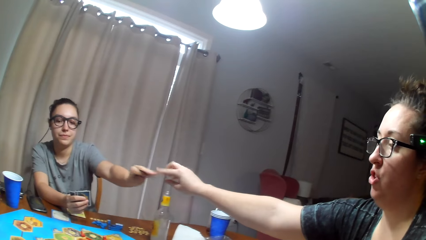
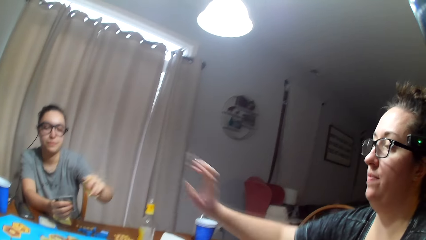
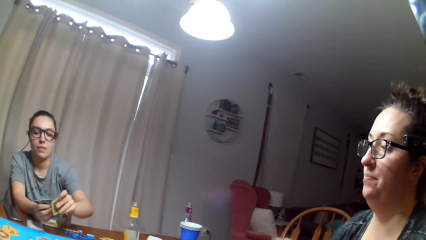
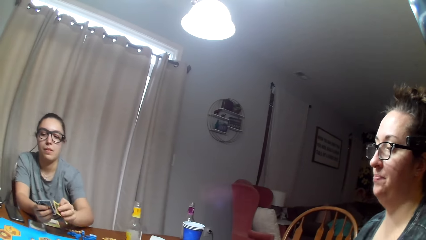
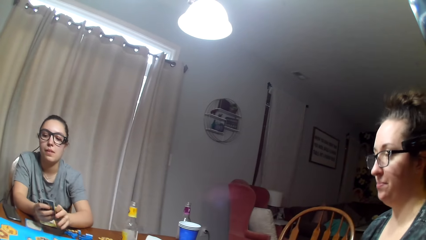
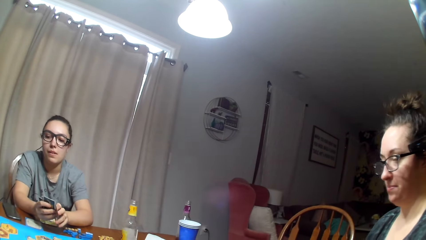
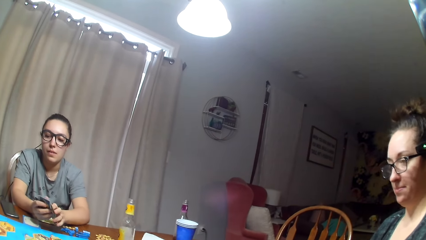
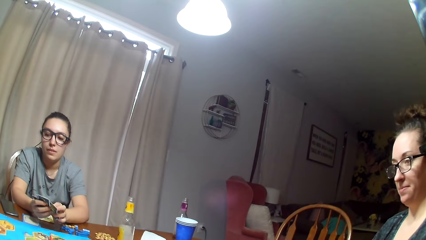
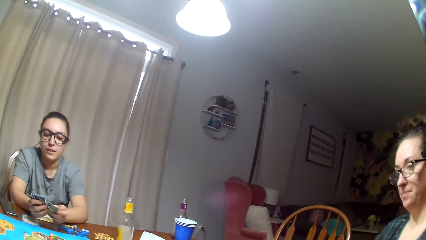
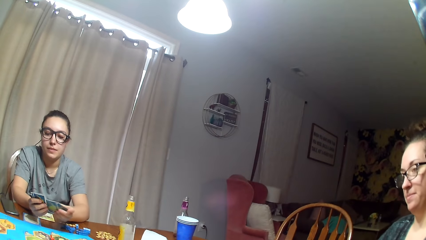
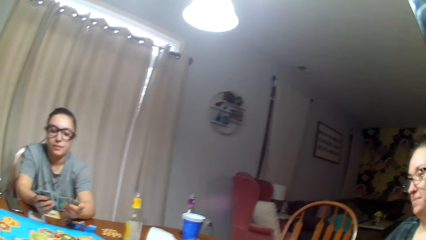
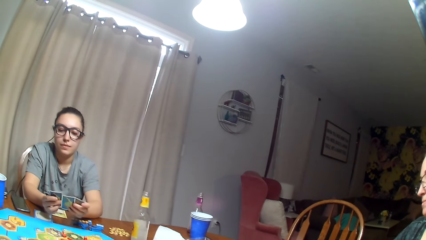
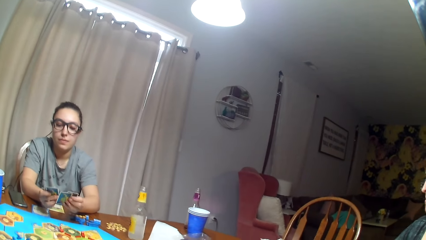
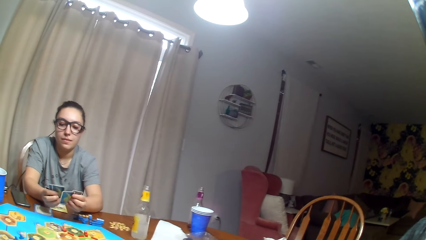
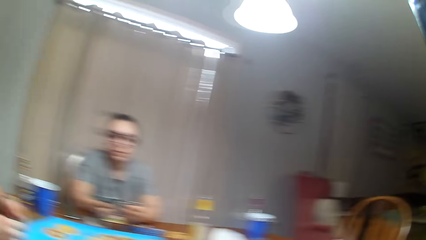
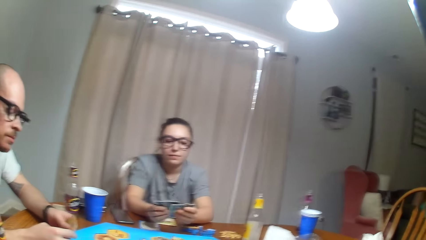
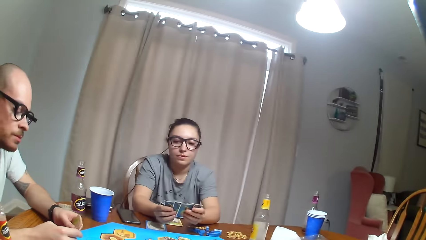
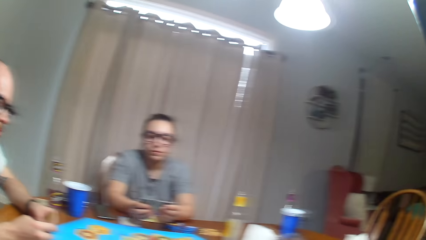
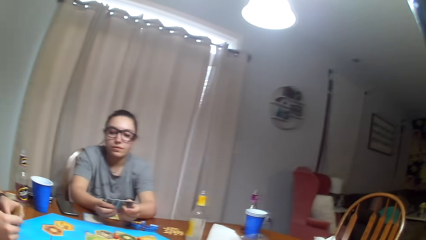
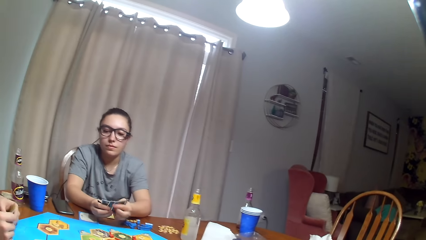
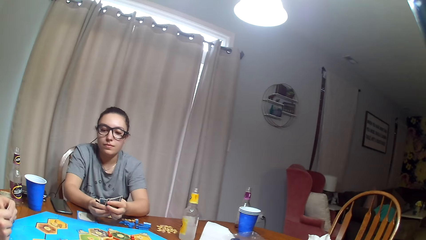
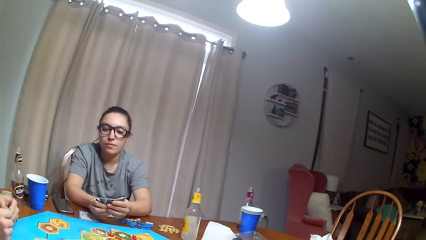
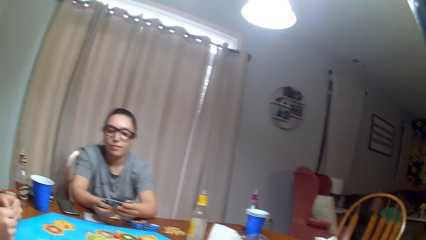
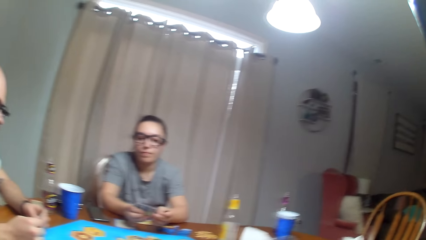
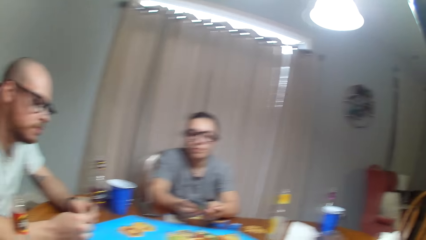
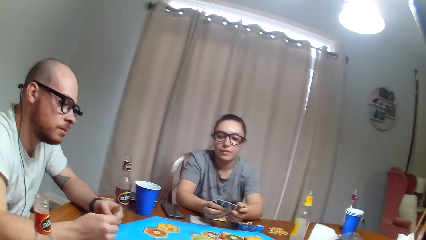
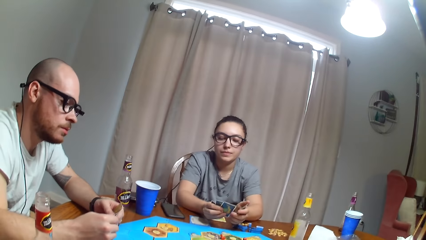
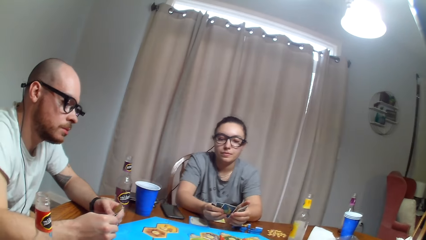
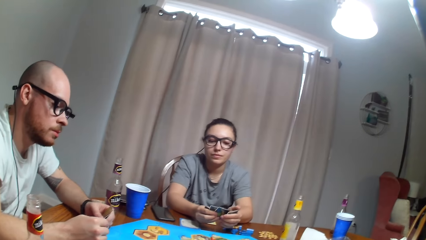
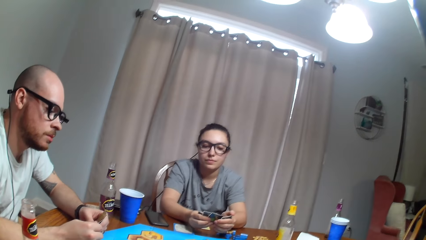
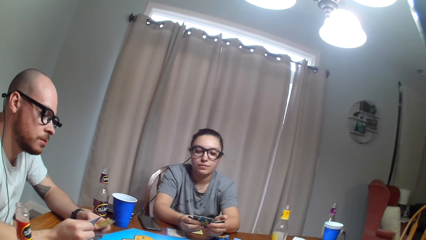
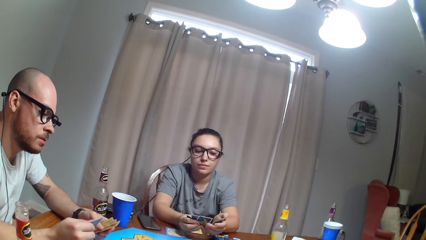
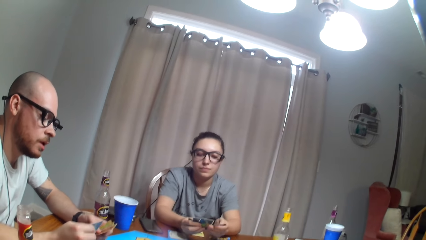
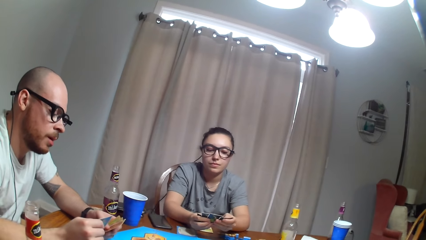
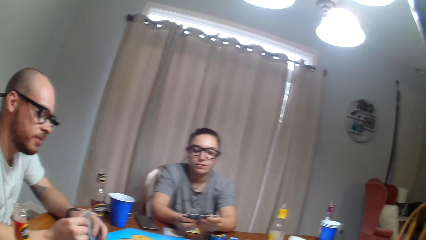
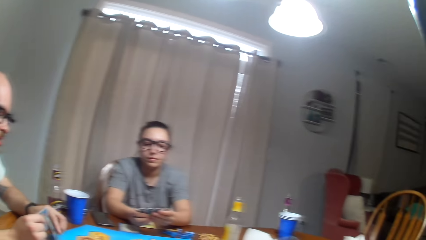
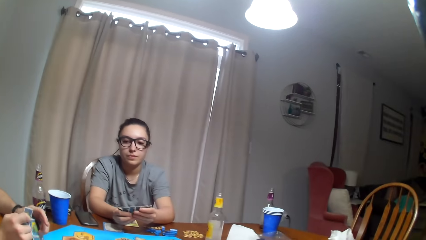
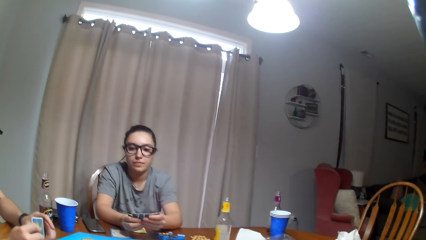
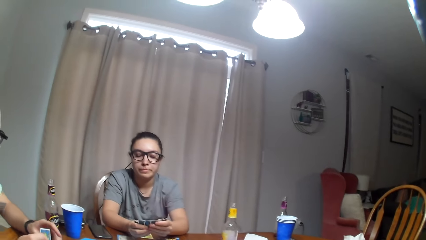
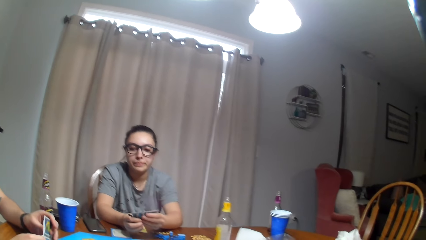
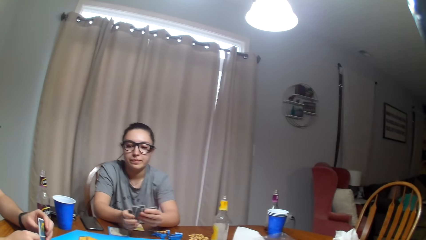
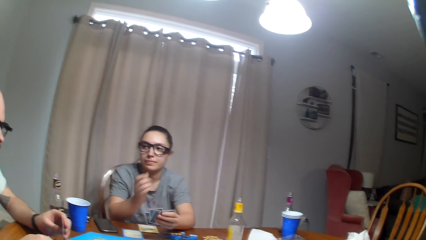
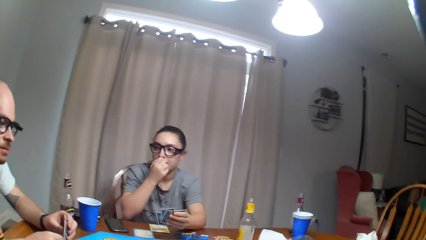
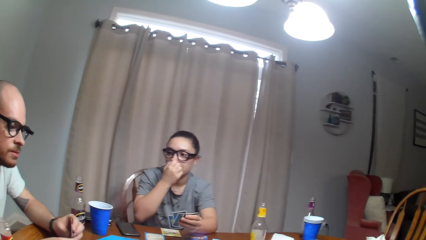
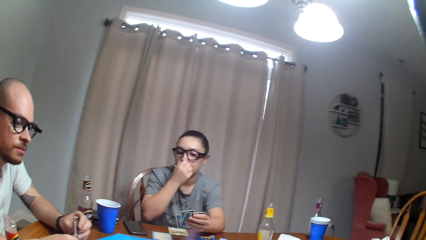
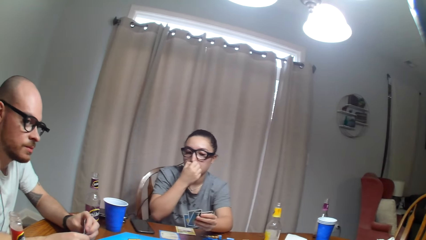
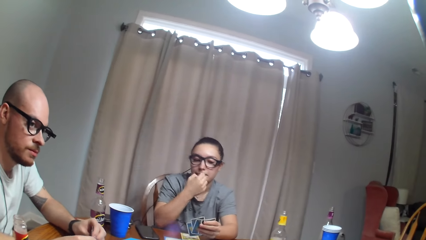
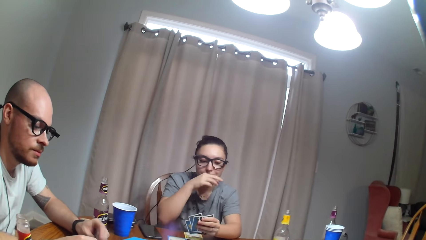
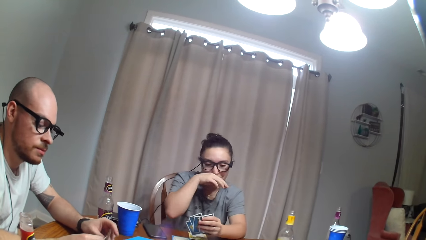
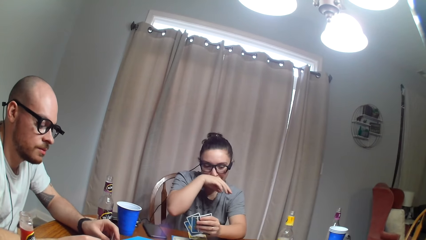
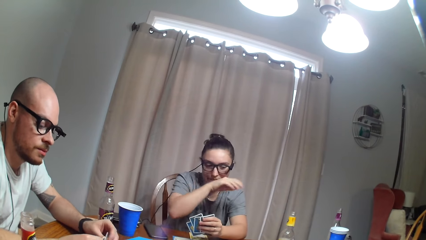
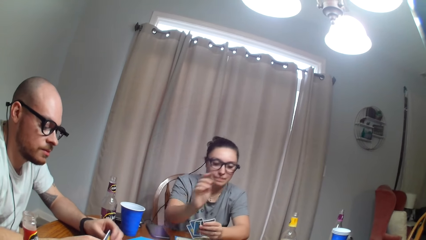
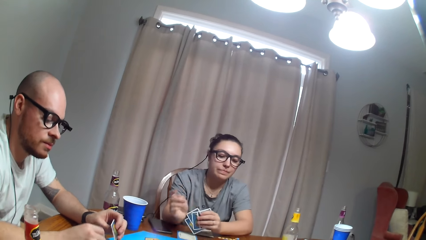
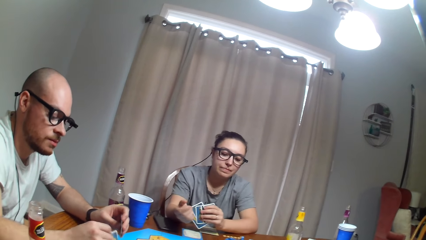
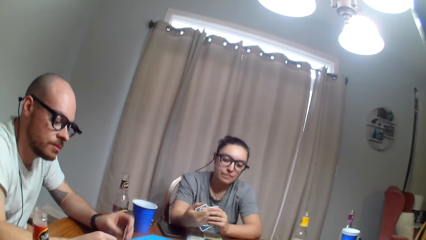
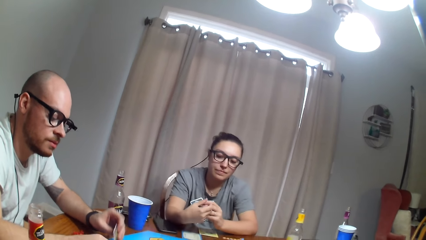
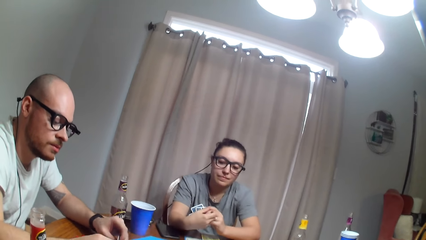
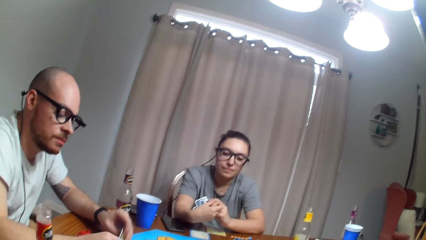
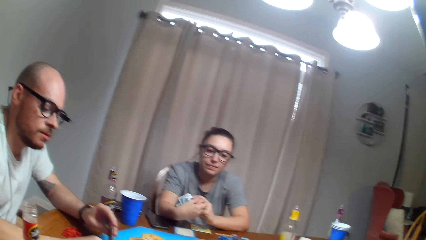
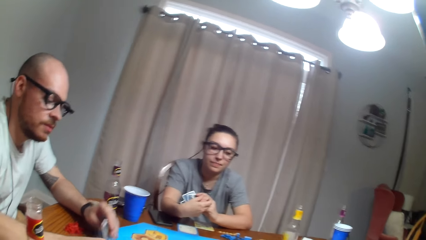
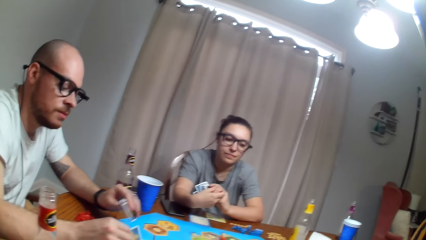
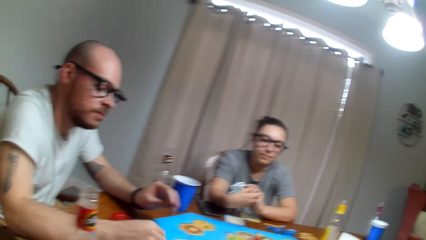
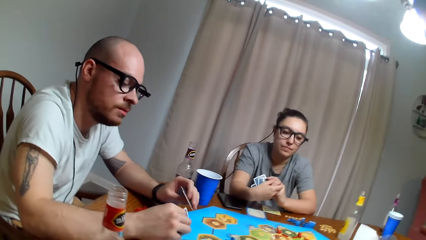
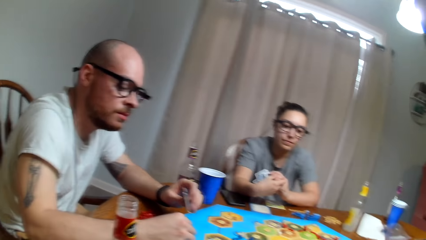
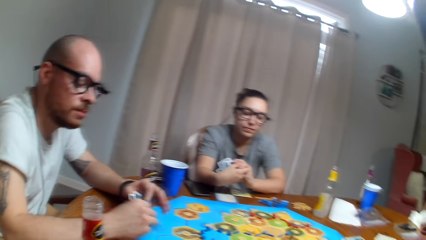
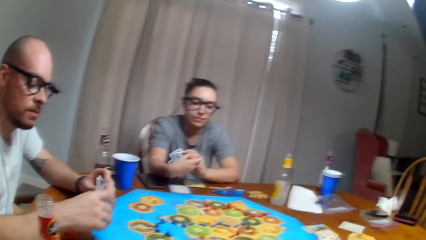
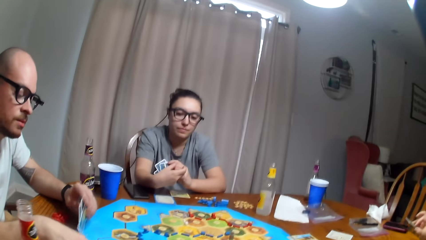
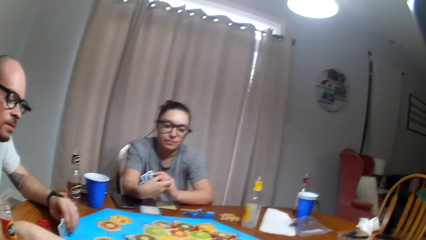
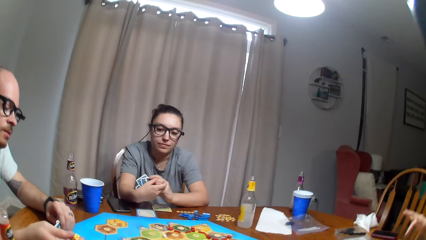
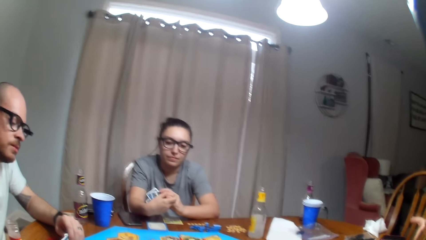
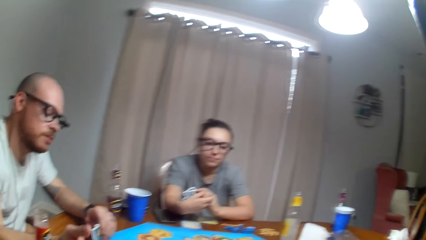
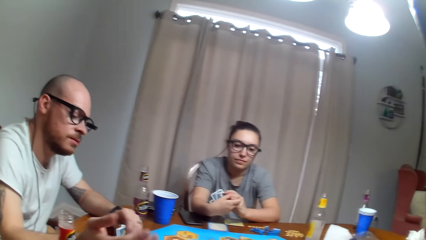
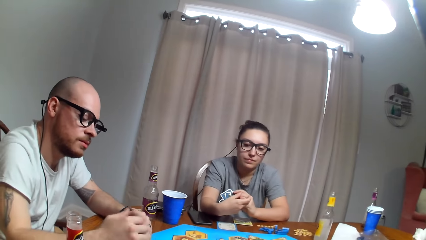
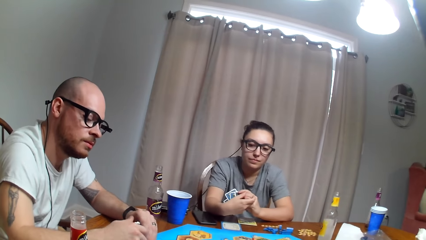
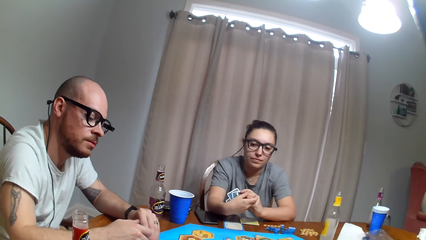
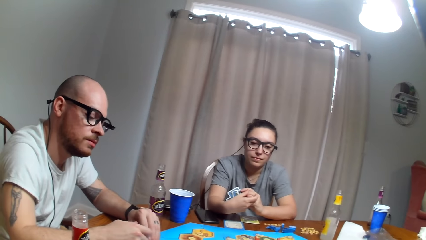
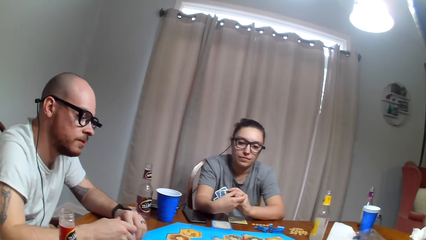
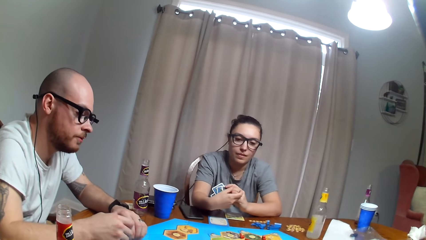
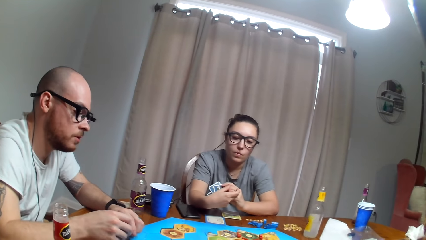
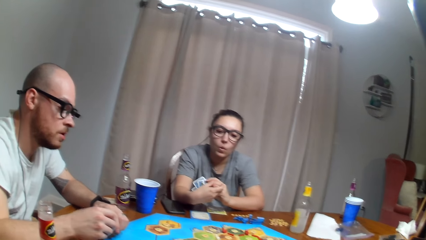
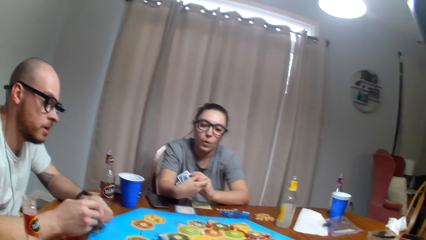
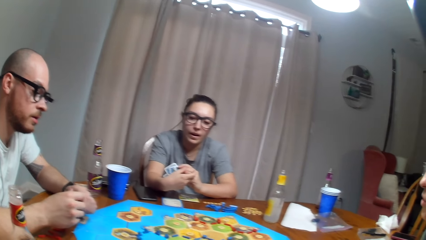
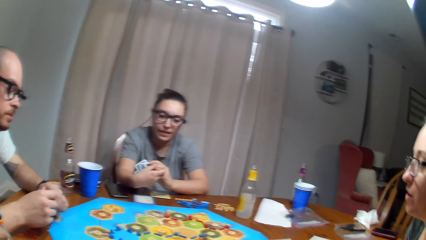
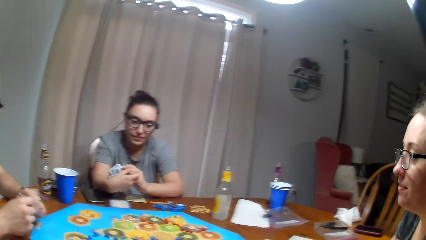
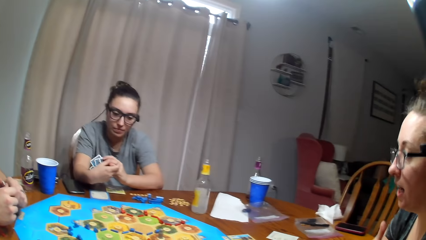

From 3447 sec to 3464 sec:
The camera wearer dialogues with a person. The person arranges cards. The camera wearer dialogues to a man. A woman touches the nose. The man hits the table with the cards. The person gives the man the card.
